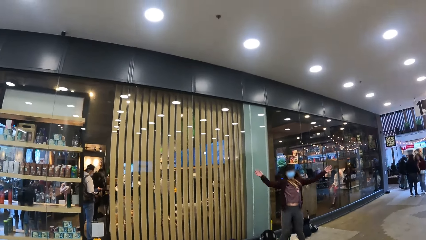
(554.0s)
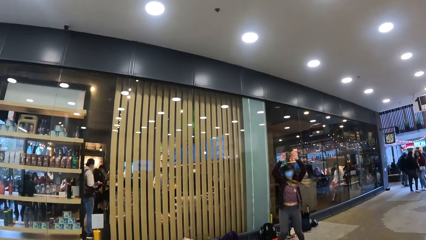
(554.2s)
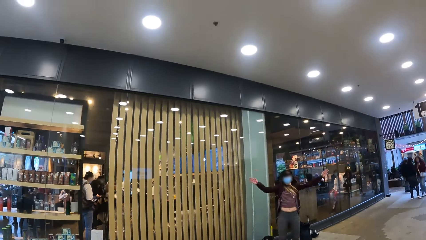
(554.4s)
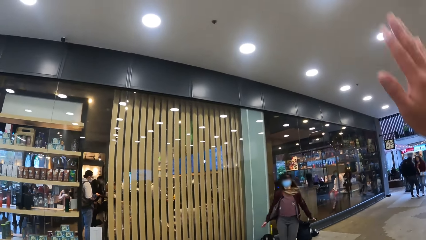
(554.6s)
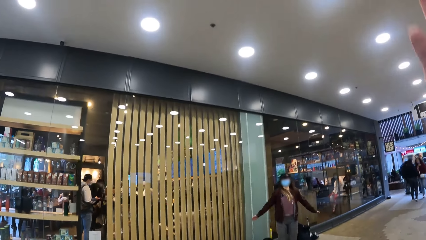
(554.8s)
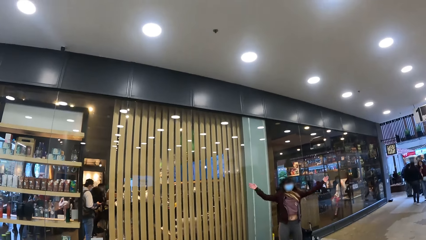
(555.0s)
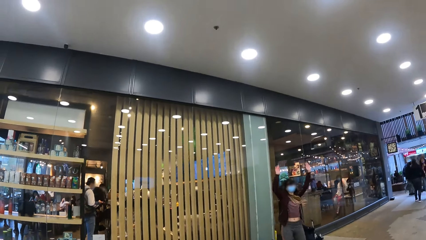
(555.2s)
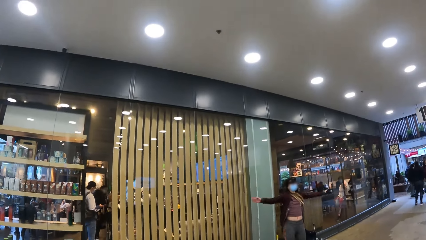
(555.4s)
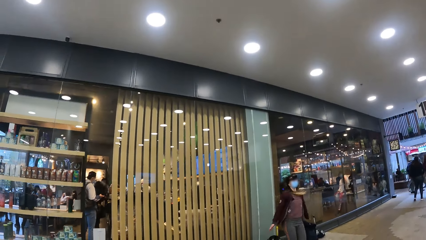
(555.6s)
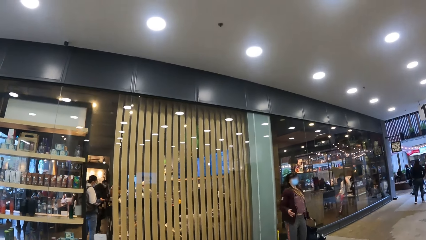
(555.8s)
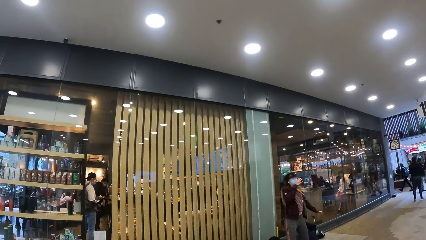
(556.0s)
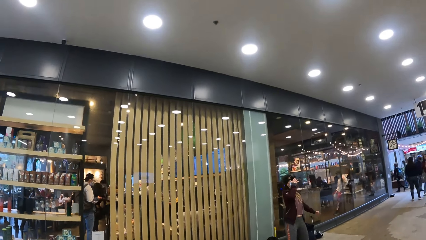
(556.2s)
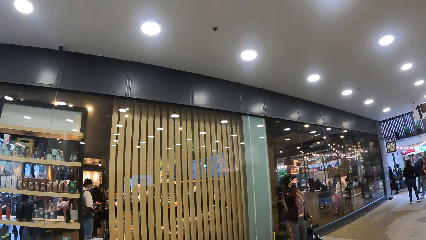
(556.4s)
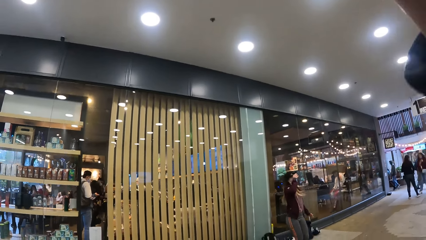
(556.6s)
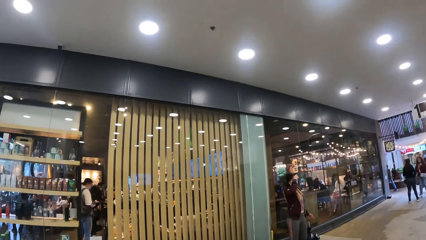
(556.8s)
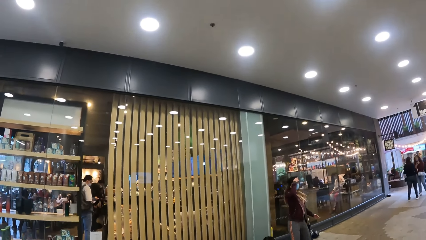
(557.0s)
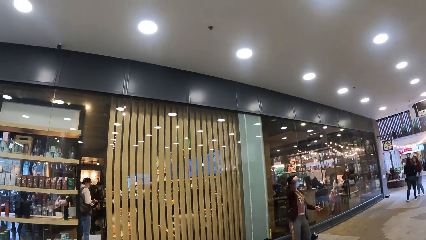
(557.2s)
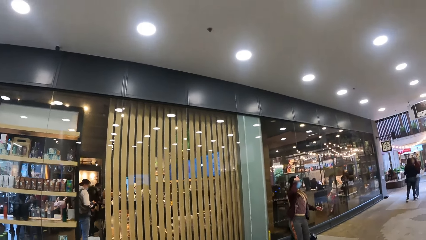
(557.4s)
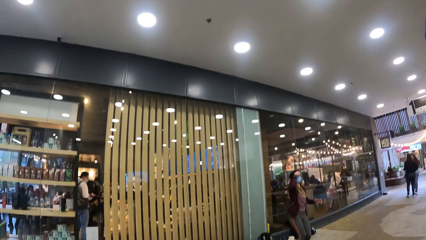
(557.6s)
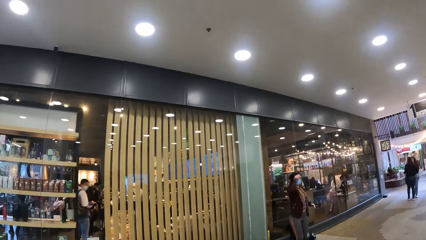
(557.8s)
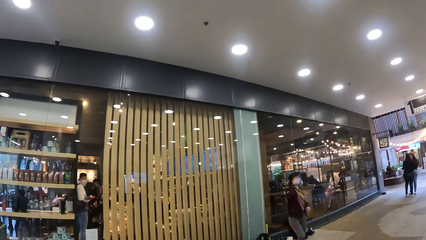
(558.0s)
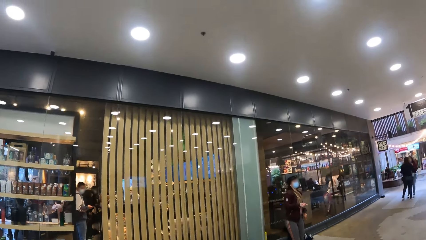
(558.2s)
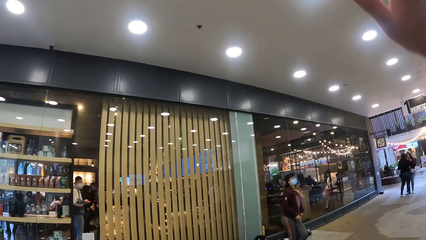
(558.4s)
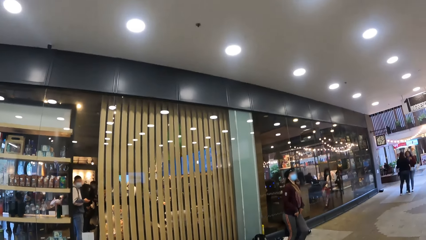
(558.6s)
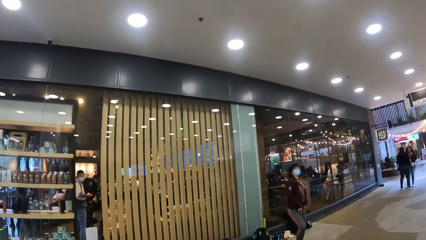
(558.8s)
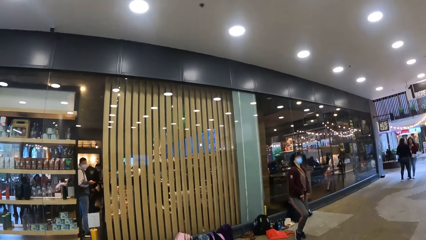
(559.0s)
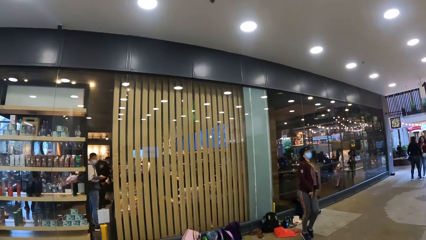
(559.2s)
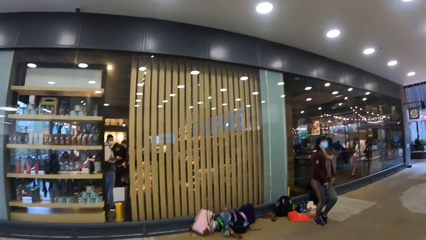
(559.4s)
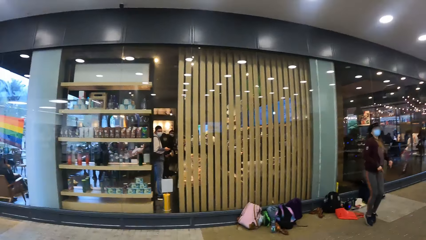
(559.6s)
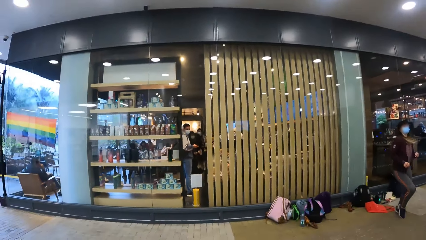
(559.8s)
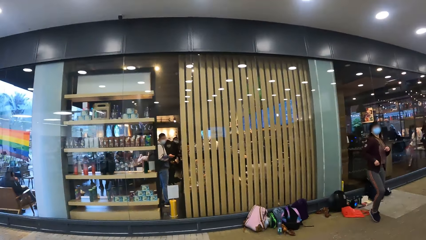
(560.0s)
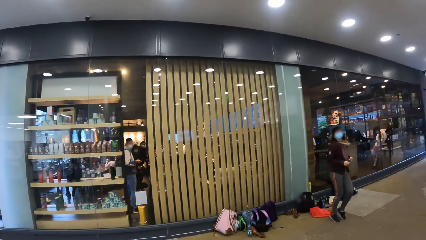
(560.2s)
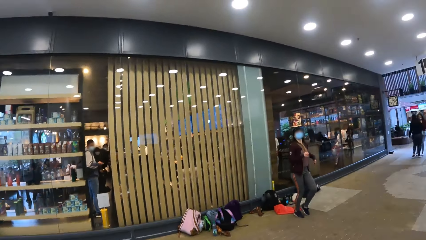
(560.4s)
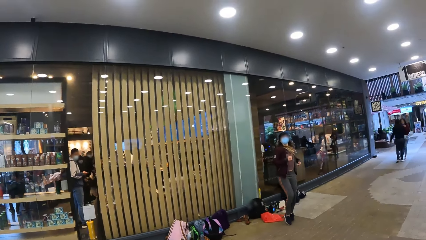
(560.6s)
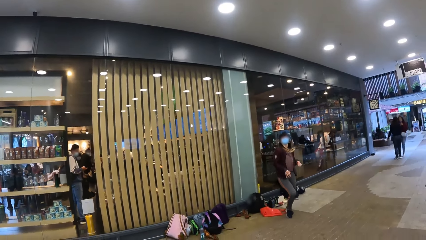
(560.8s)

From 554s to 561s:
A person adjusts the camera. The person does a workout.

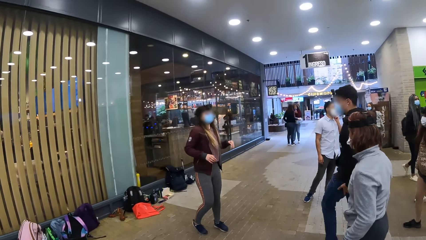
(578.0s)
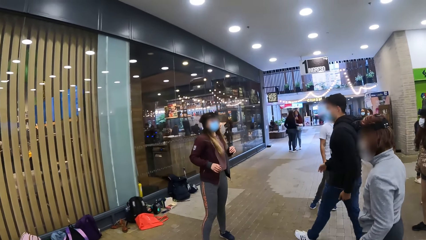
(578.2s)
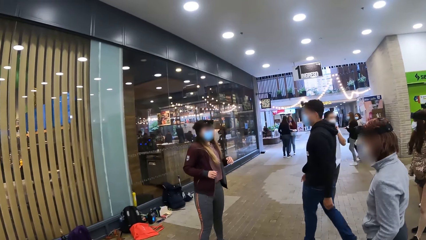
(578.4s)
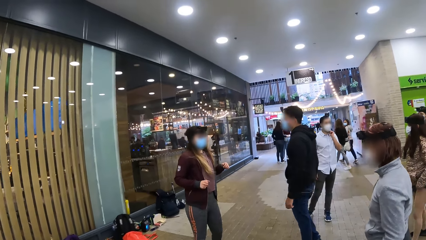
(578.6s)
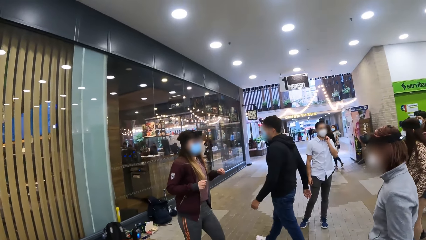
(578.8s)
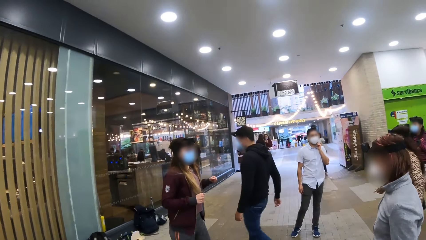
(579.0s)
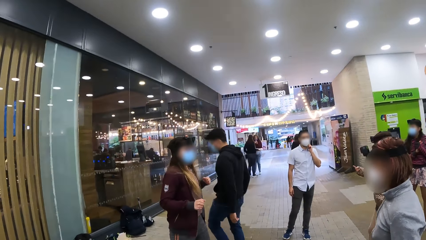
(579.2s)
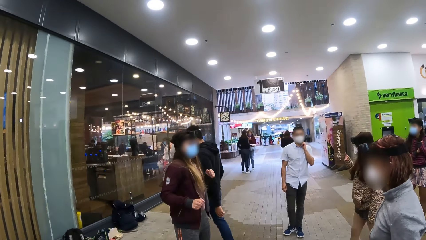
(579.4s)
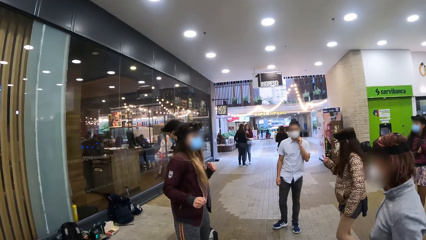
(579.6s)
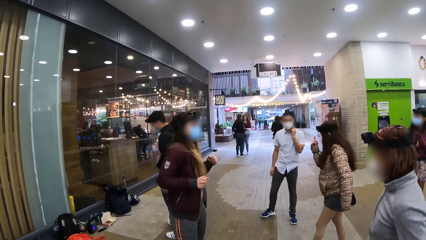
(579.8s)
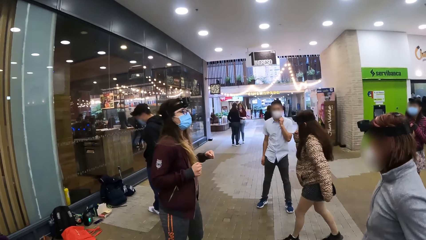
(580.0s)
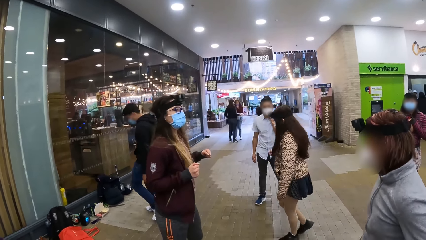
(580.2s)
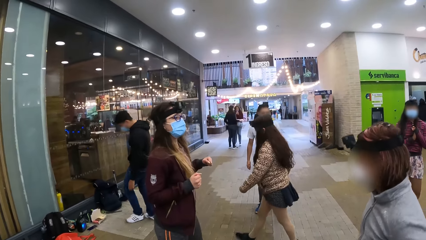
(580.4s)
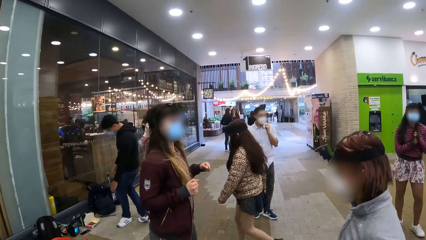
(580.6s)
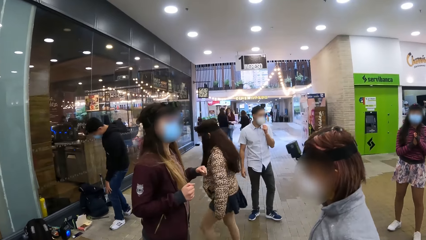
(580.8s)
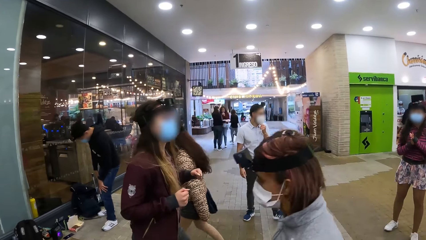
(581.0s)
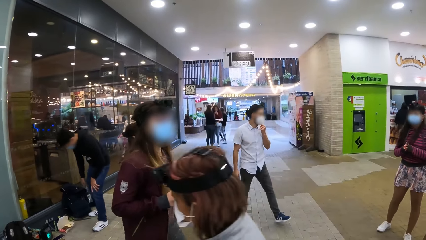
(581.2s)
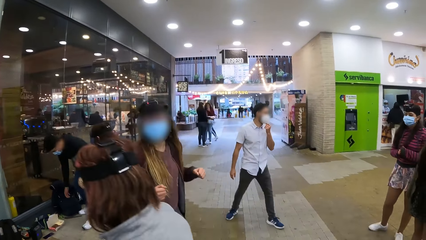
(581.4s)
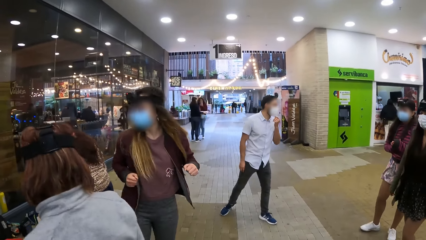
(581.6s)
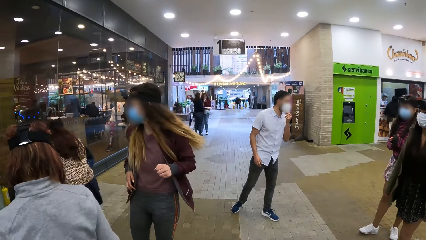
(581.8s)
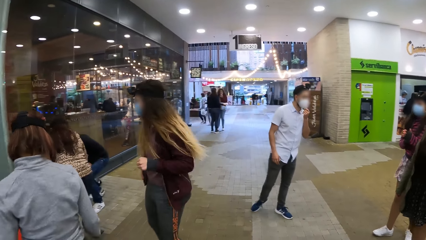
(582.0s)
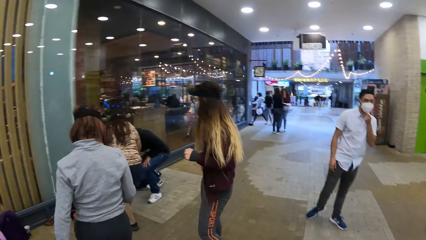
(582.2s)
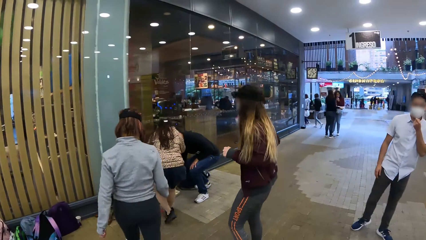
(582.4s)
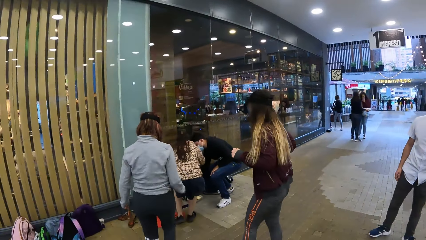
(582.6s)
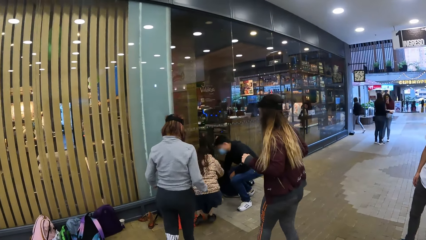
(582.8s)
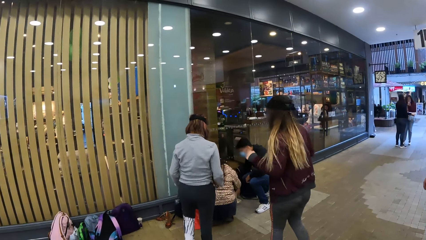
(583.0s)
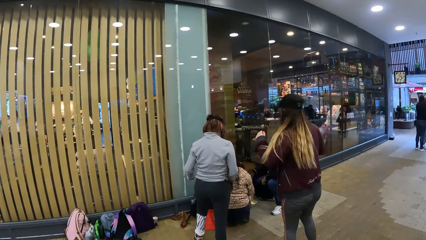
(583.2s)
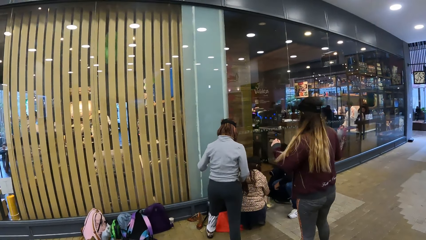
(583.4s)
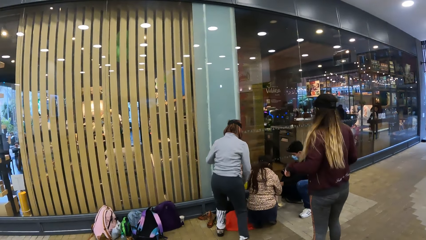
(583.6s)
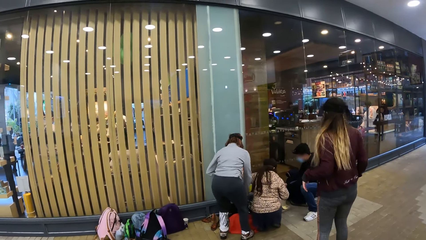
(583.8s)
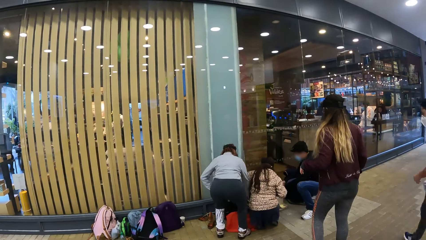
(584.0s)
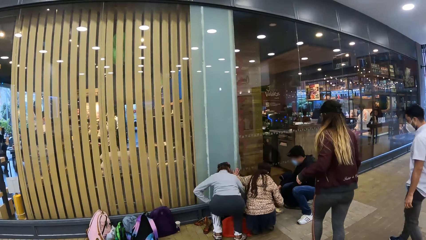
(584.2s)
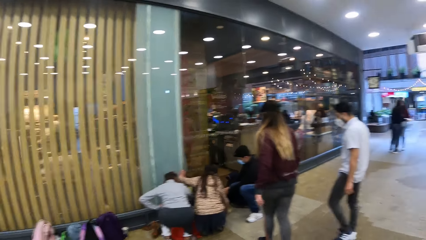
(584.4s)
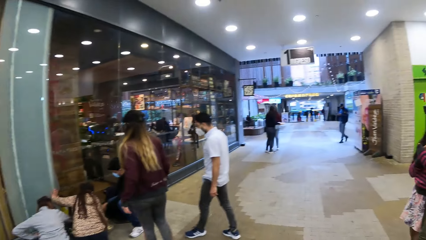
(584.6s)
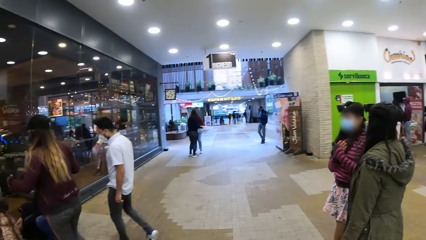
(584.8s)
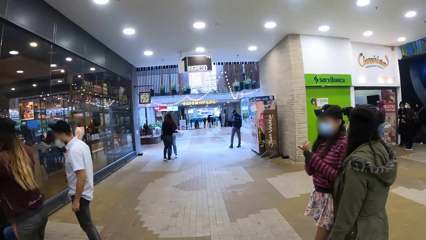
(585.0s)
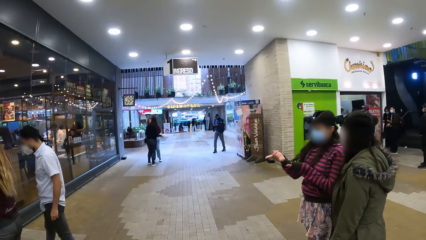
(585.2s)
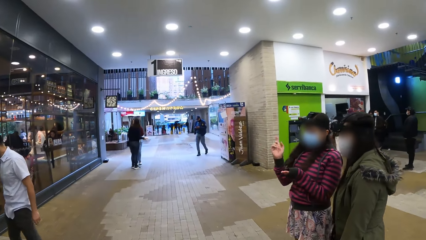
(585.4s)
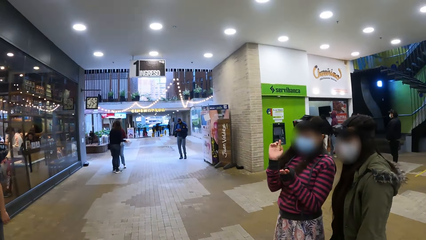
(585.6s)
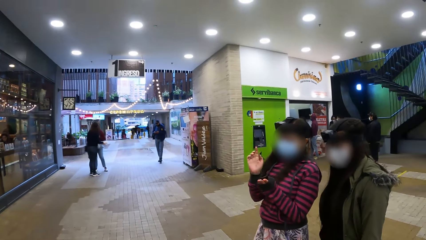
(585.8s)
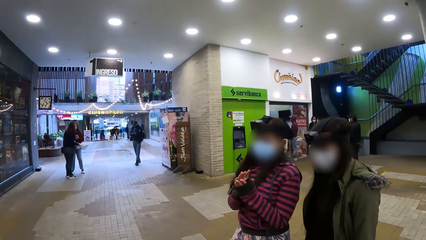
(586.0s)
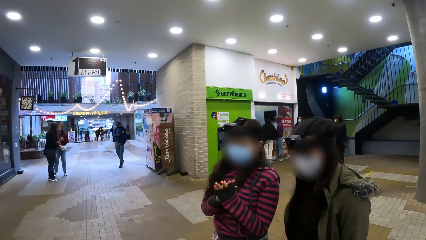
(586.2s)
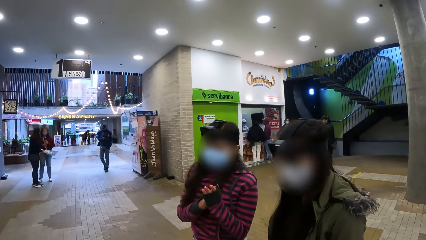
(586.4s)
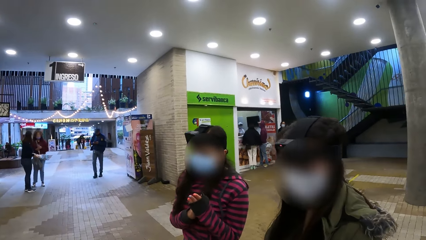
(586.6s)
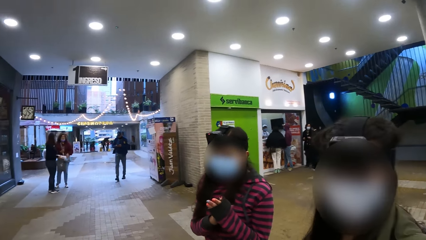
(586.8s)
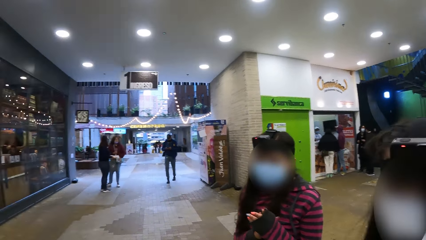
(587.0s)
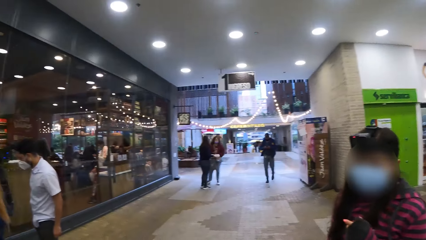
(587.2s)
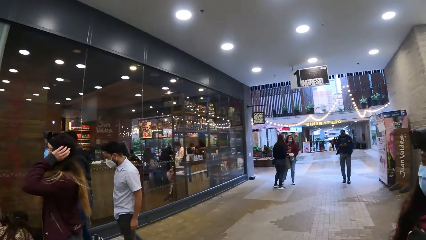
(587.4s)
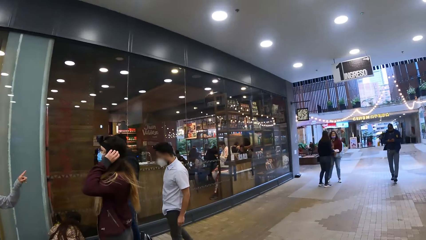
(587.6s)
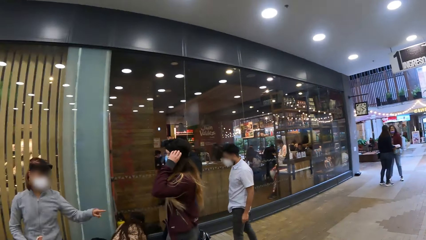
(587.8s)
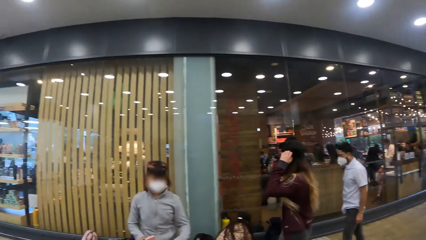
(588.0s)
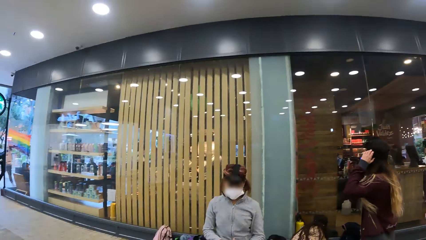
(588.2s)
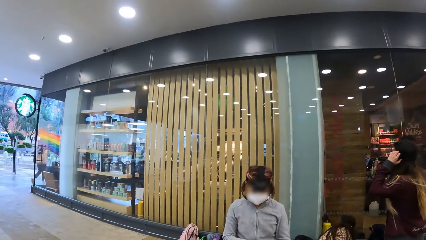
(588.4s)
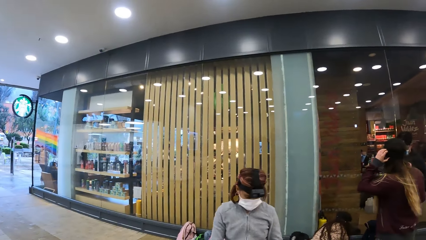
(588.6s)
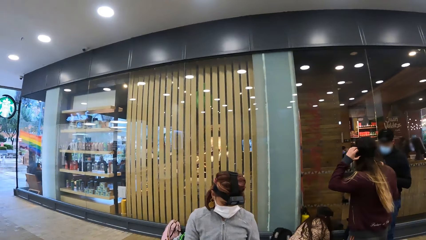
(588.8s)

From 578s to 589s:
A woman walks towards the bags. Another woman walks towards the bags. A person walks around. Another person looks around. A third person walks around. A fourth person bends down. The camera wearer walks around. A fifth person bends down. The first person bends down. The camera wearer stares in the training centre. A sixth person moves the hand. The third person looks around. The second woman stares at the bags.
